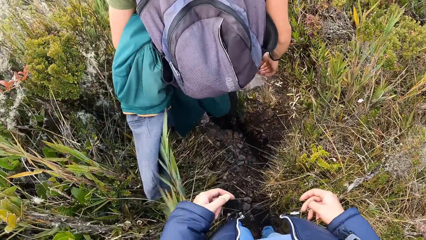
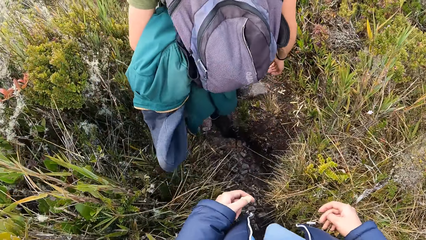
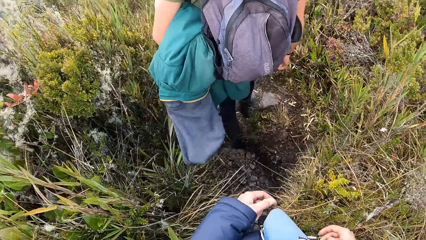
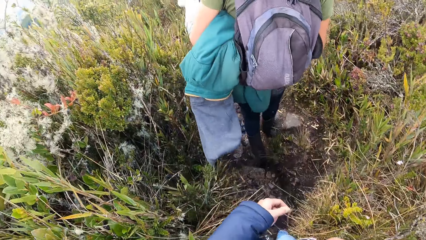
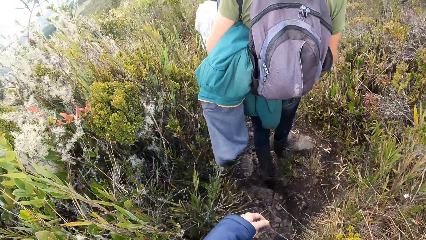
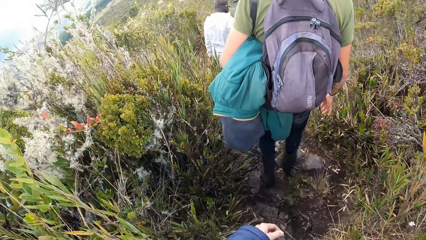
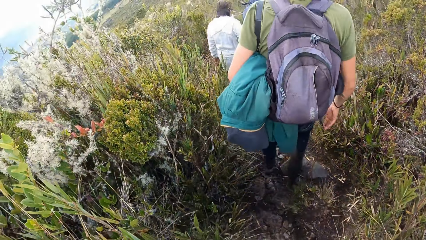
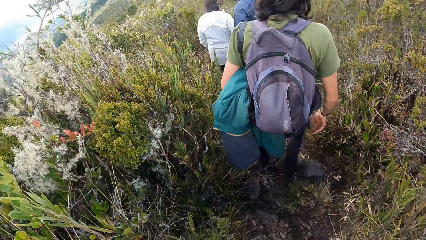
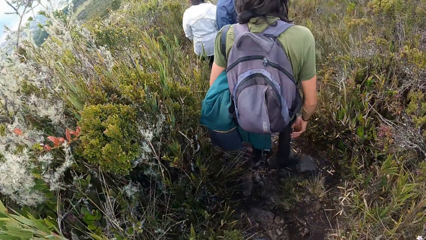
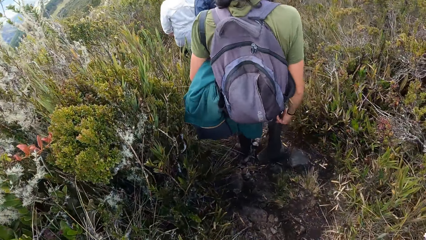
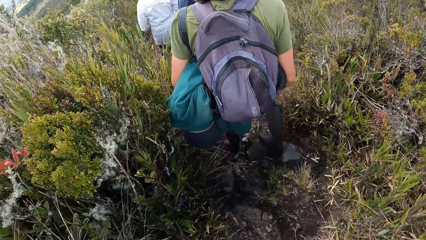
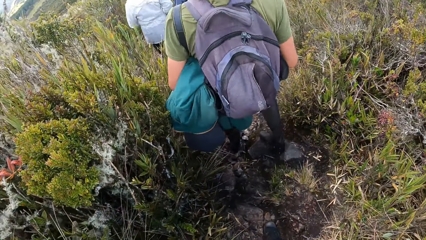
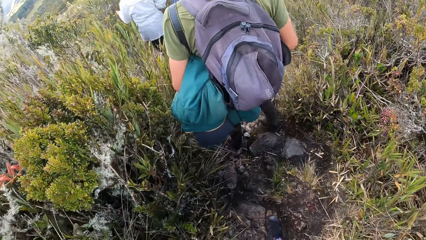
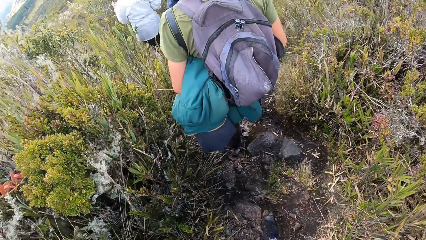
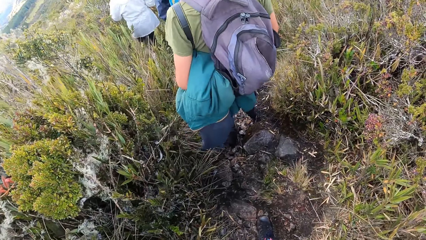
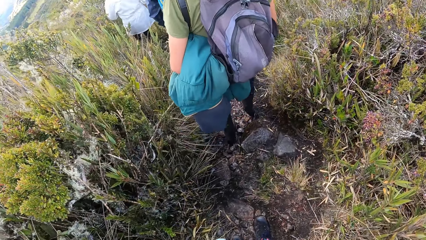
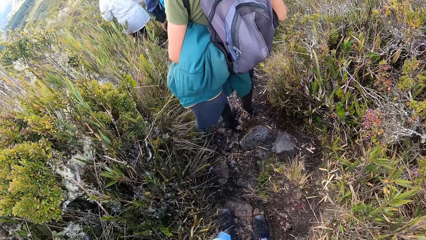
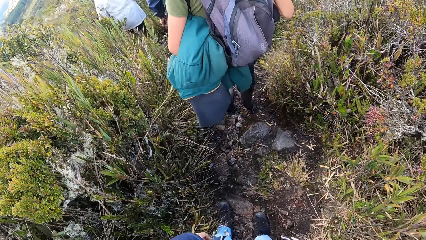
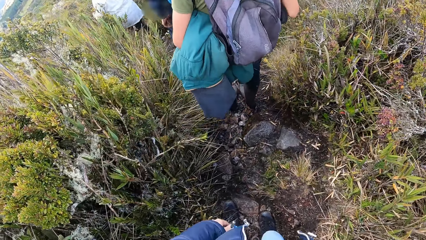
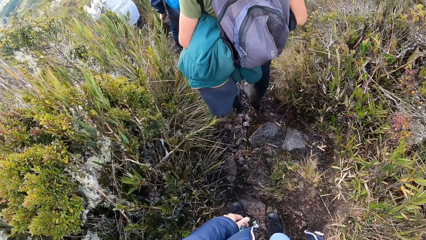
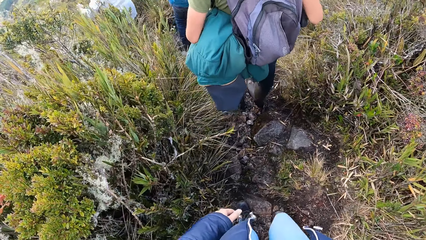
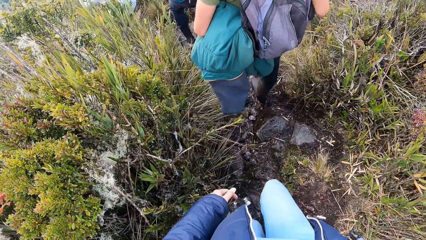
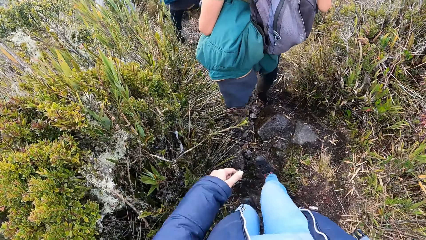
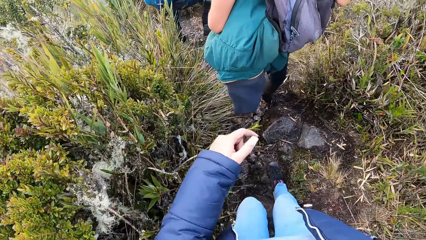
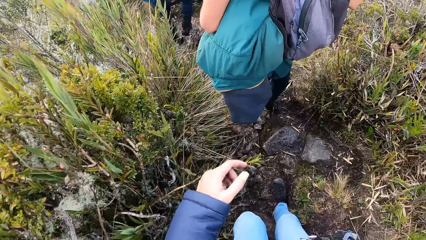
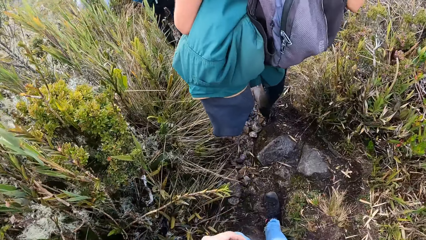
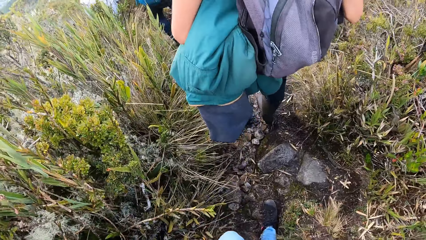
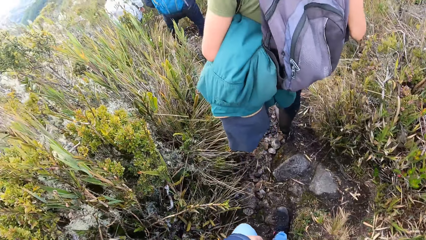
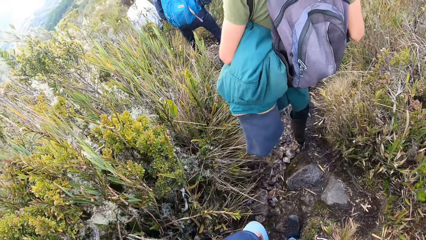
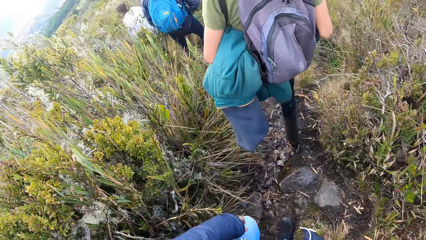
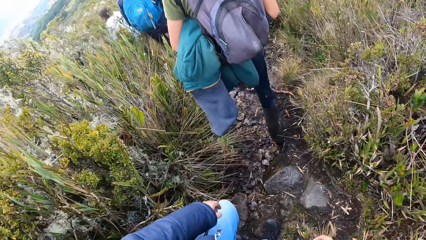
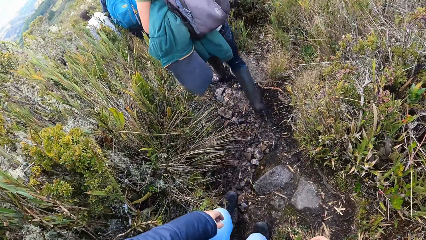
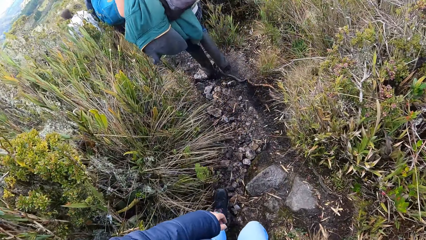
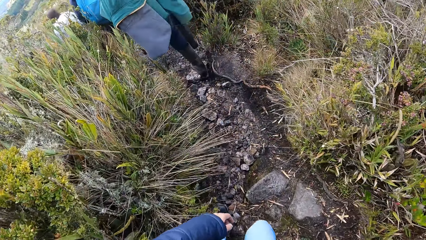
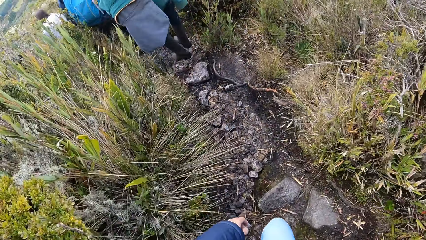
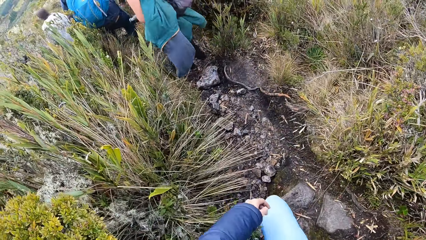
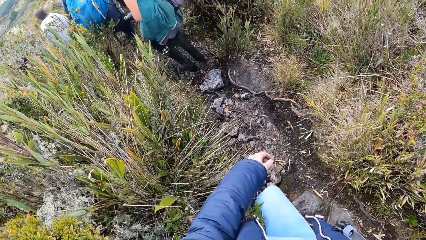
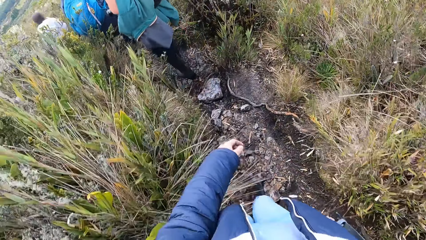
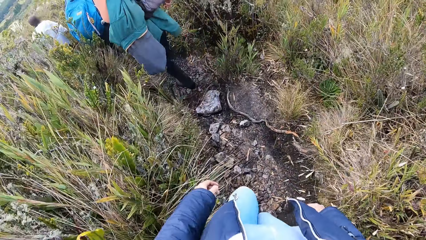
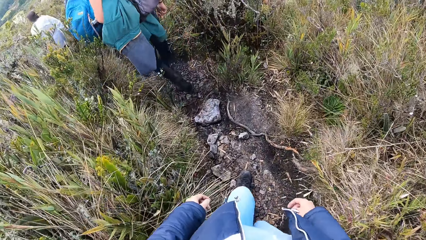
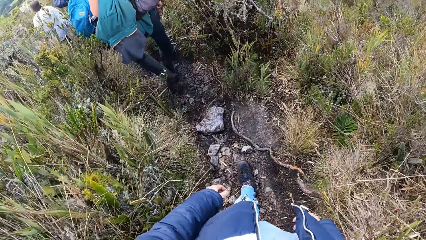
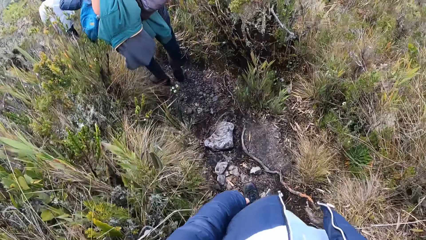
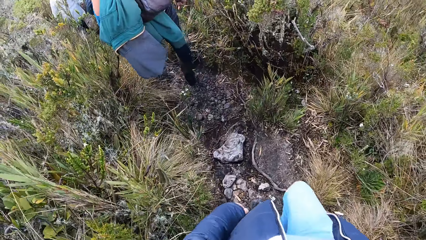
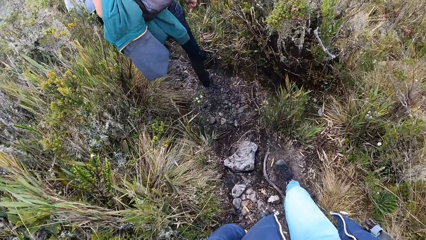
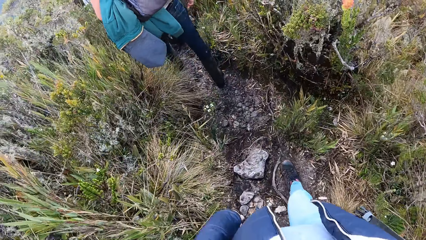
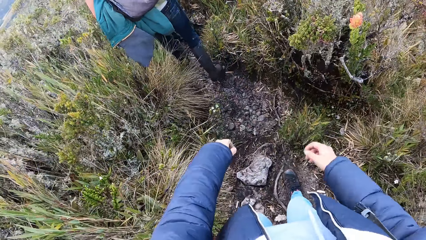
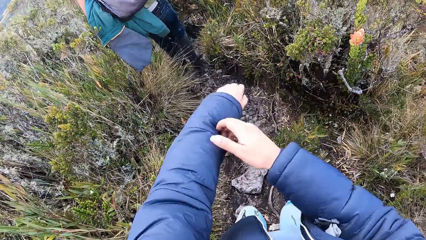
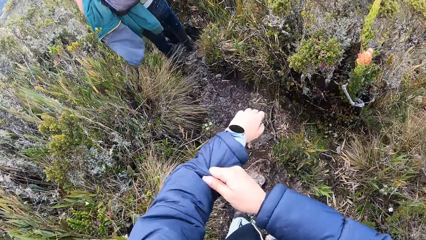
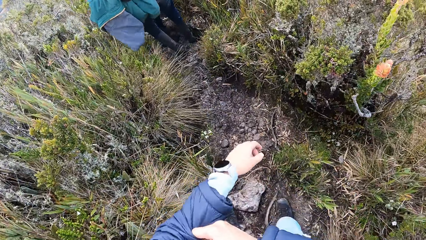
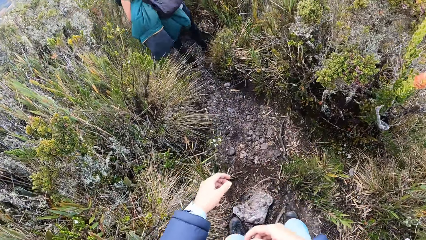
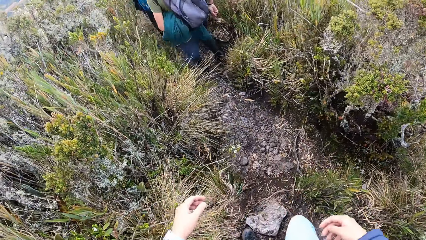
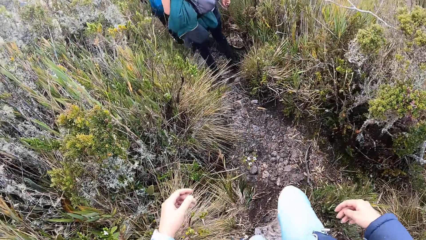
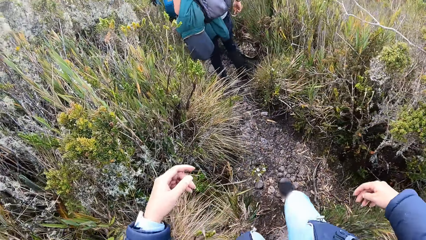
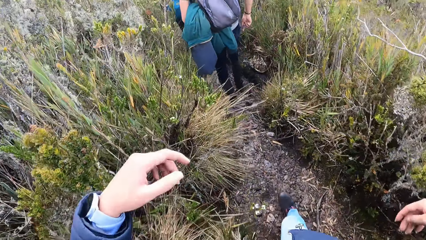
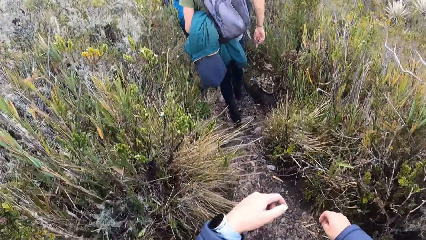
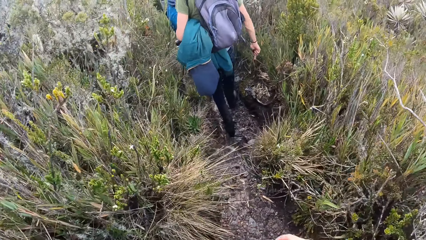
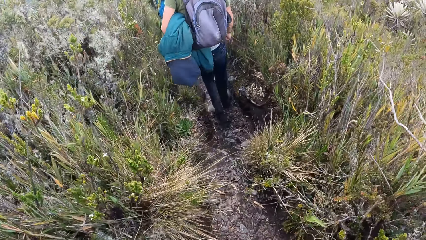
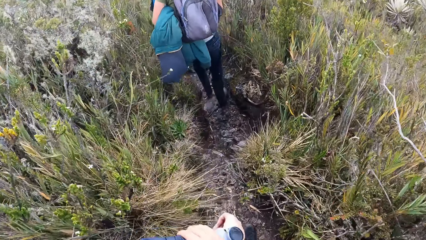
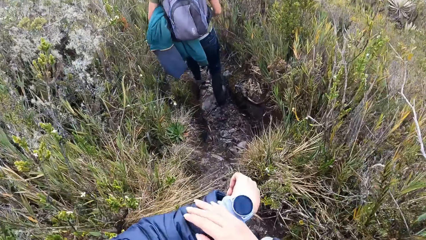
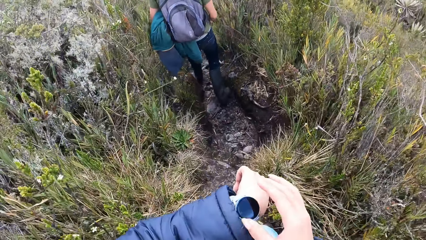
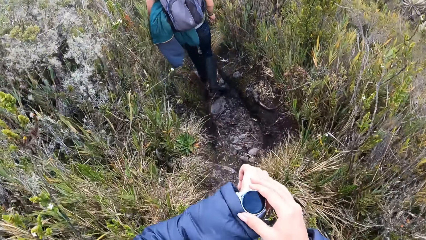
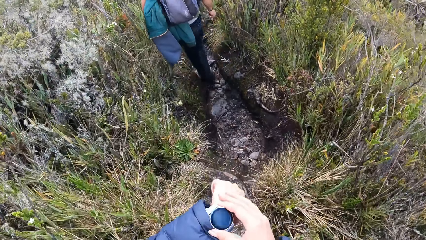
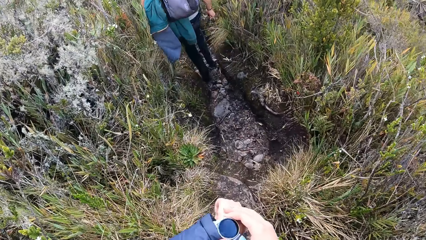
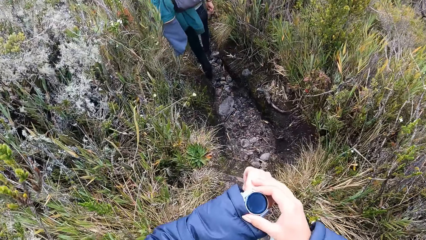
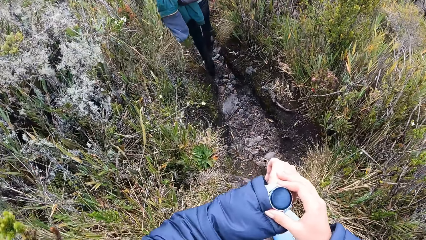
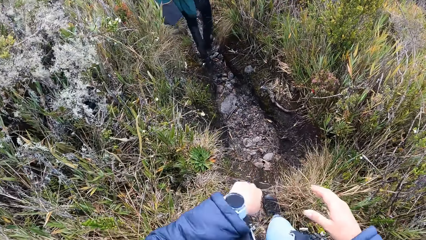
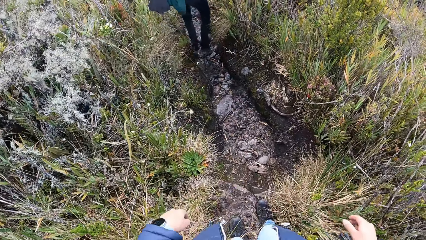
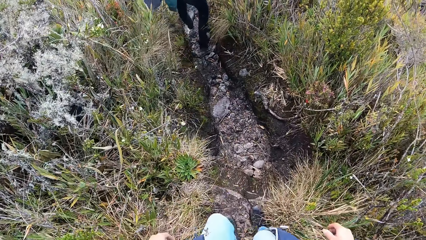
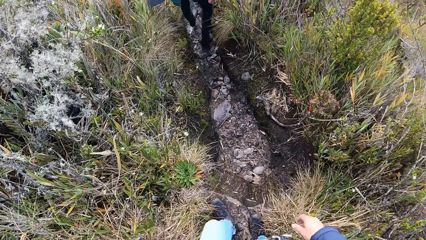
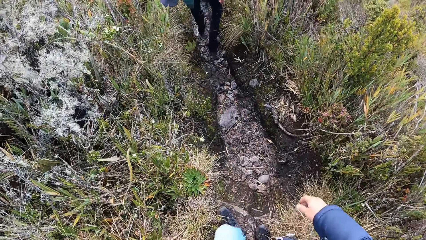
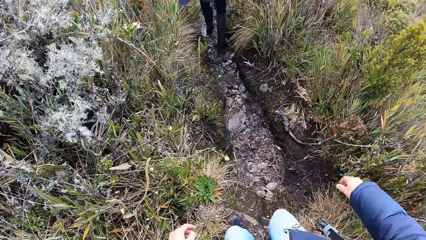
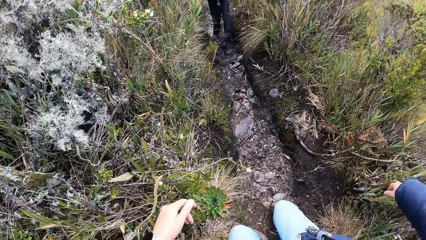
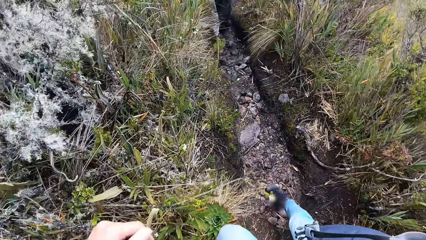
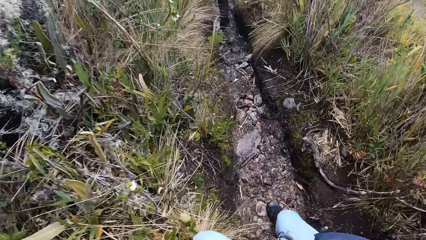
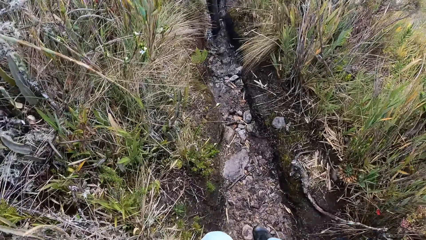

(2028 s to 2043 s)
The camera wearer pulls up his jacket sleeve with the right hand. He walks down the hill. He raises both hands. He holds a wristwatch with his right hand. He stares at the watch. He walks down the hill.
